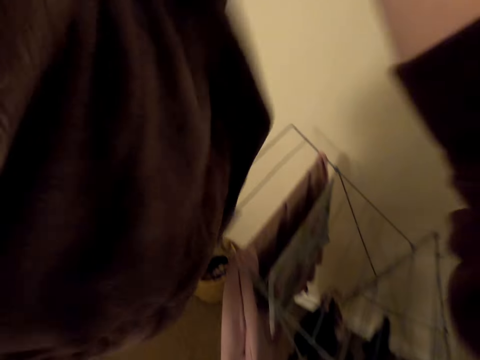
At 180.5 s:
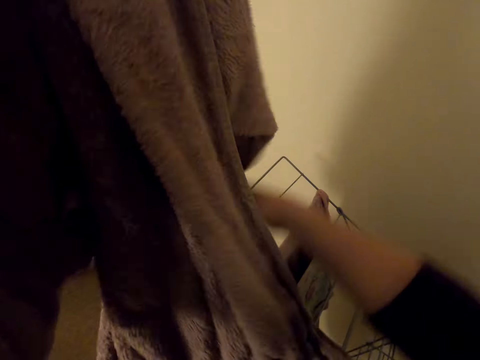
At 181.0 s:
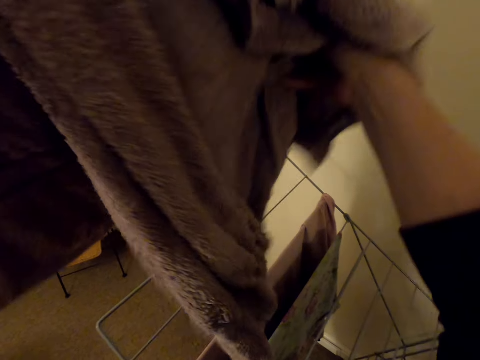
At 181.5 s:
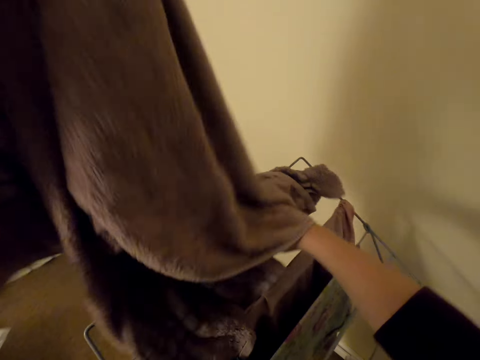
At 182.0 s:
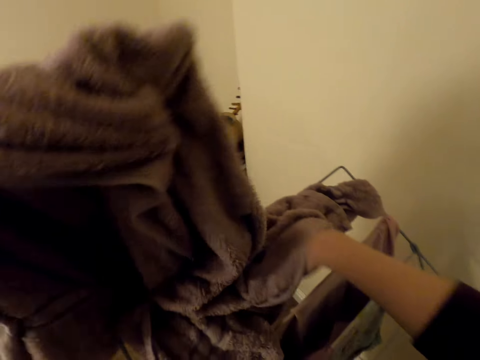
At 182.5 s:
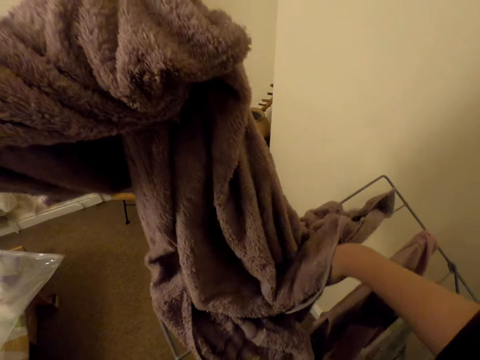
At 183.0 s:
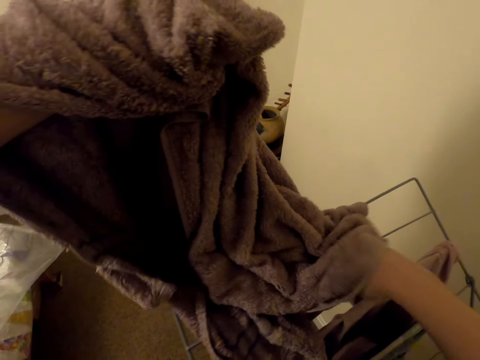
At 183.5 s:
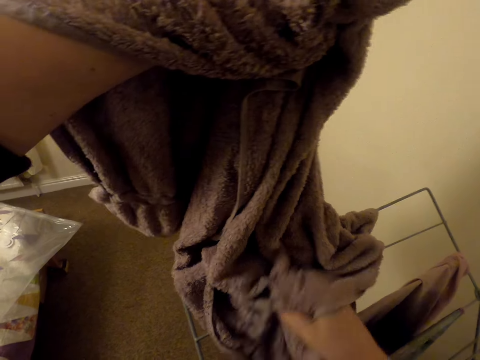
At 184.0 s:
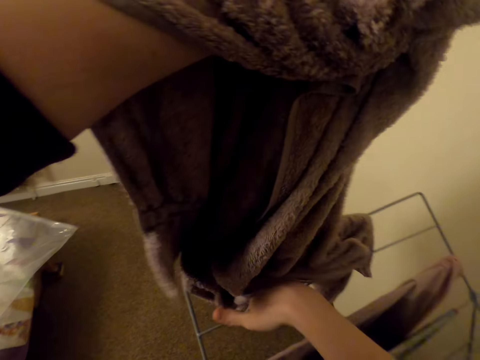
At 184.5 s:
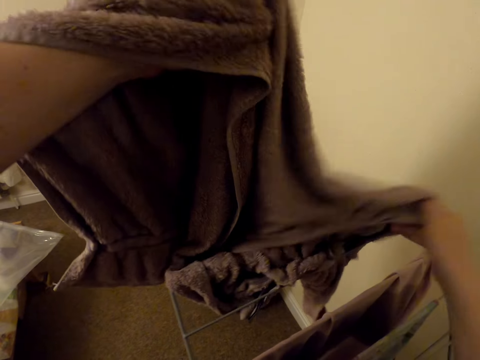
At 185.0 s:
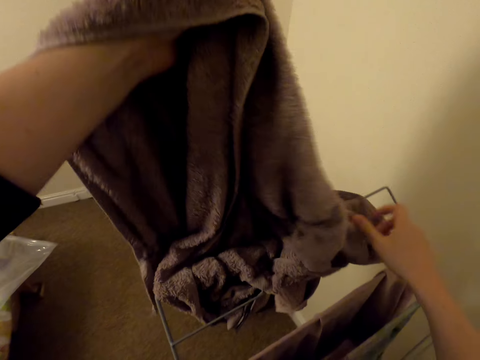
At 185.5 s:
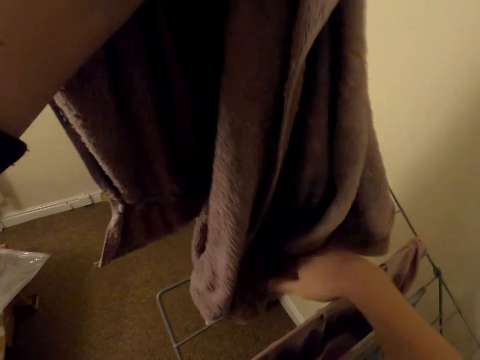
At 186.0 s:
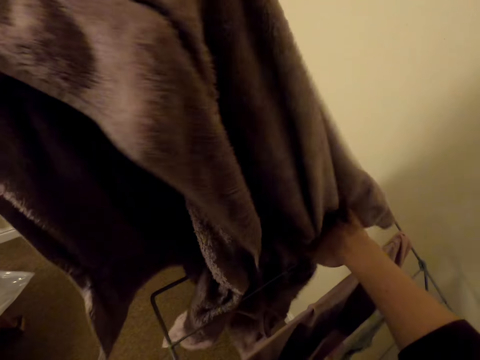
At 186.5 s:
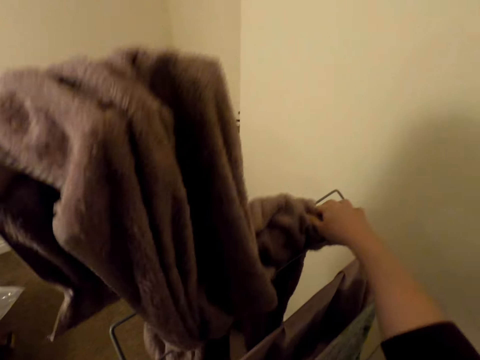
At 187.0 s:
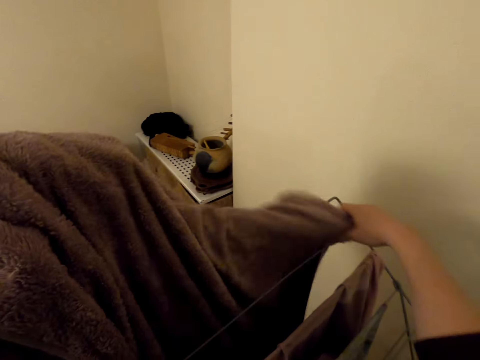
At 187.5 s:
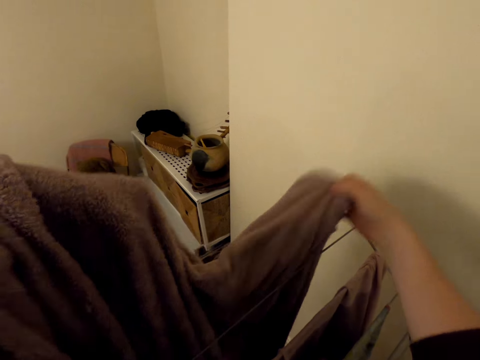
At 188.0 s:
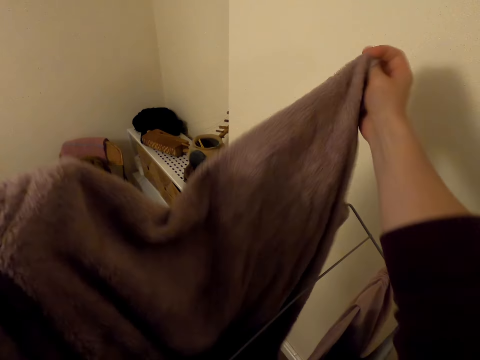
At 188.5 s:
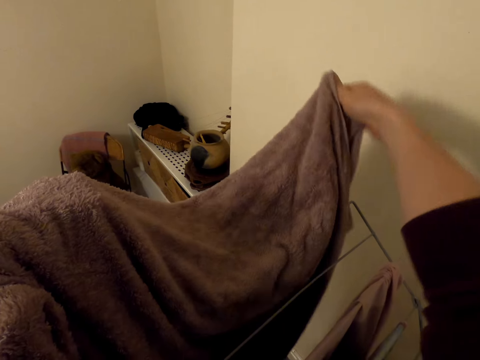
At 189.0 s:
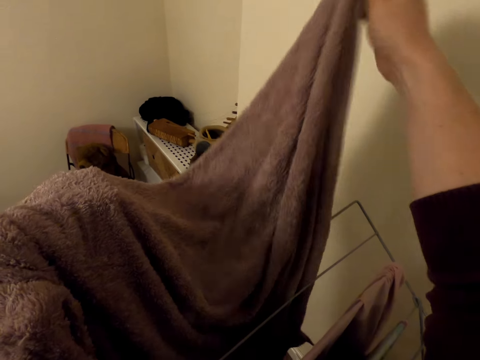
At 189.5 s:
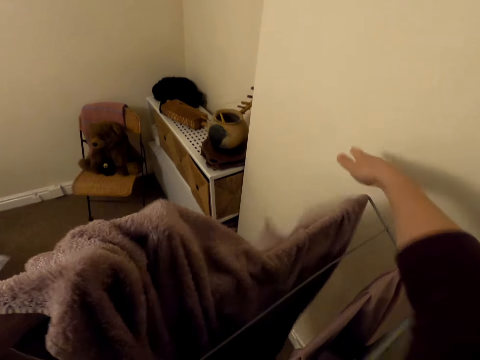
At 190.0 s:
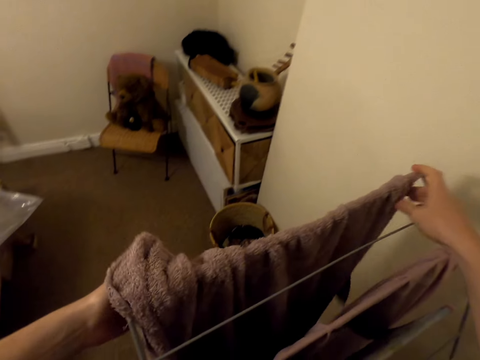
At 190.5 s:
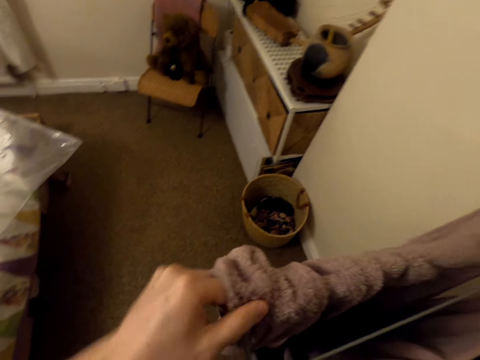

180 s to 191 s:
The camera wearer hangs the towel on the cloth rack.

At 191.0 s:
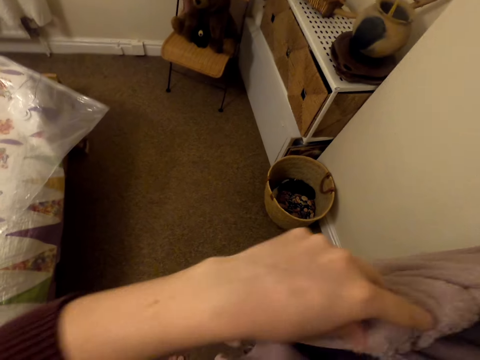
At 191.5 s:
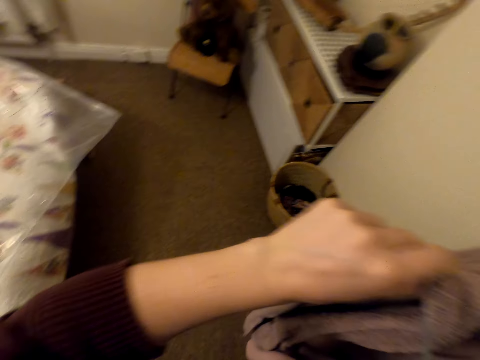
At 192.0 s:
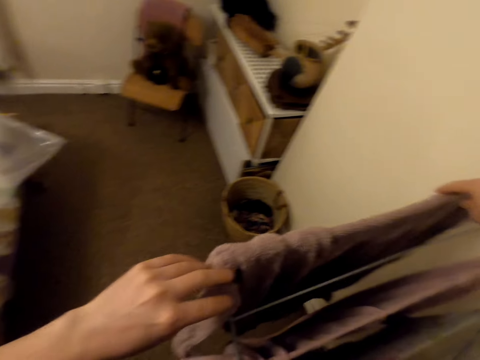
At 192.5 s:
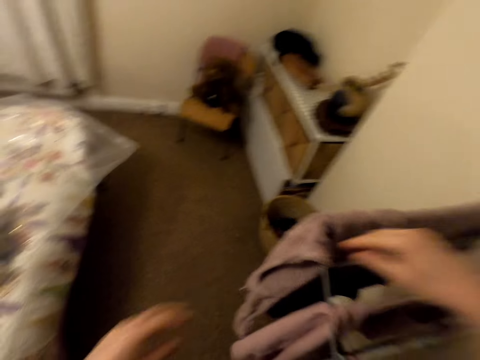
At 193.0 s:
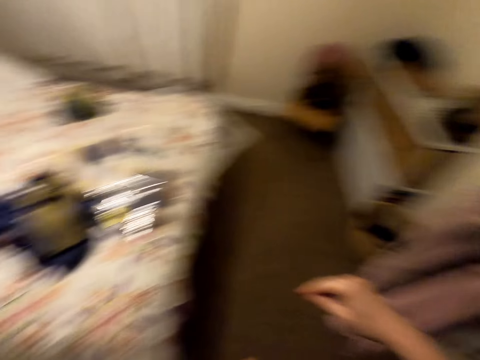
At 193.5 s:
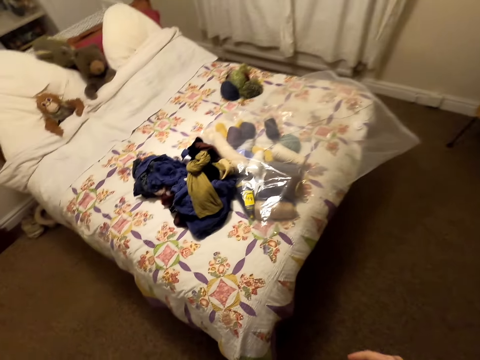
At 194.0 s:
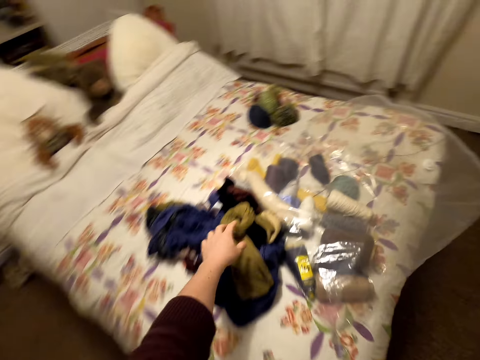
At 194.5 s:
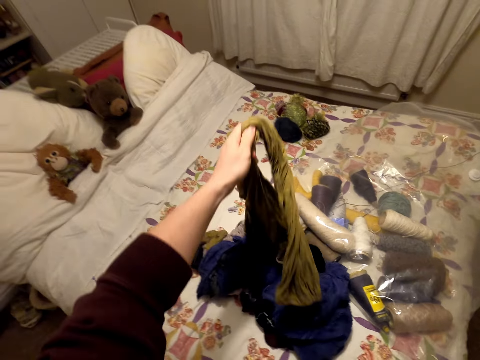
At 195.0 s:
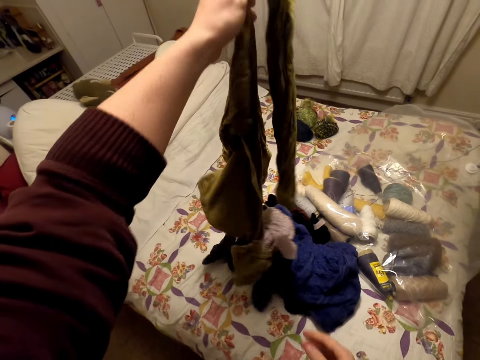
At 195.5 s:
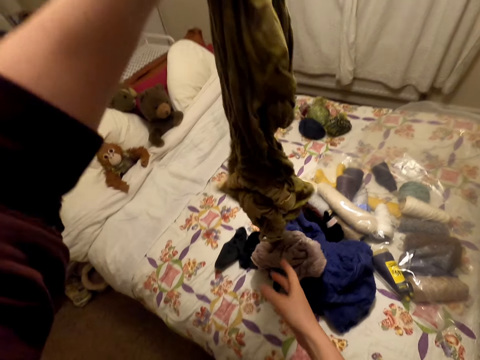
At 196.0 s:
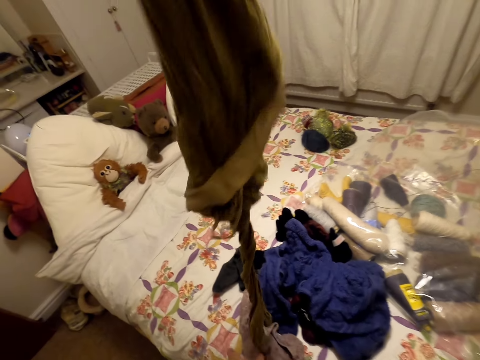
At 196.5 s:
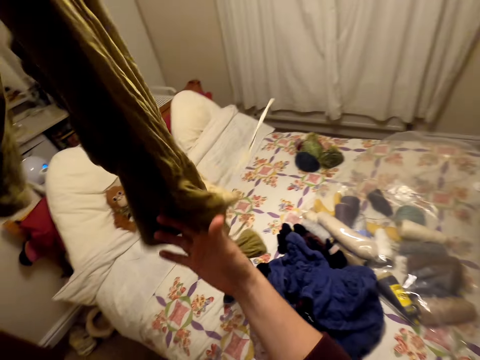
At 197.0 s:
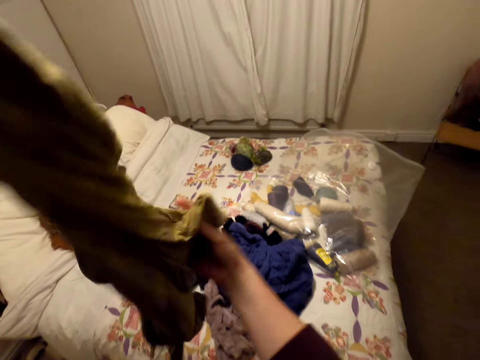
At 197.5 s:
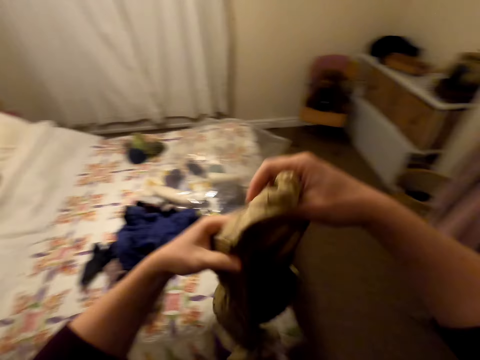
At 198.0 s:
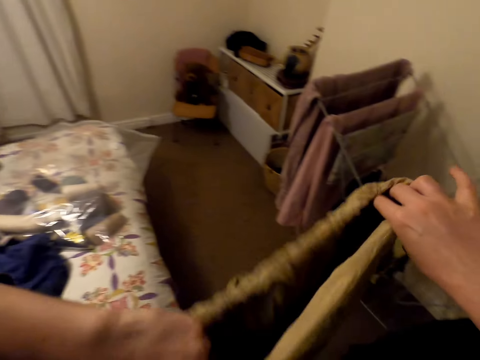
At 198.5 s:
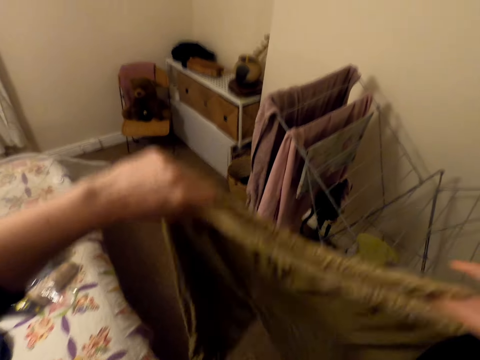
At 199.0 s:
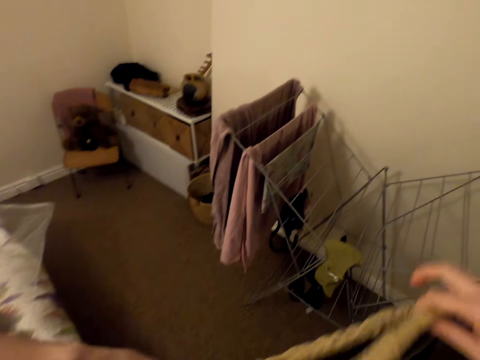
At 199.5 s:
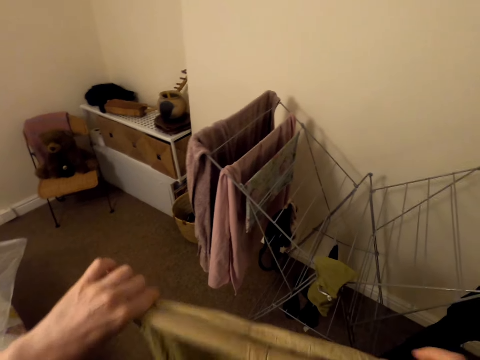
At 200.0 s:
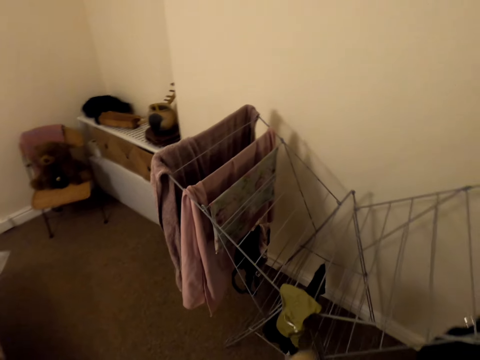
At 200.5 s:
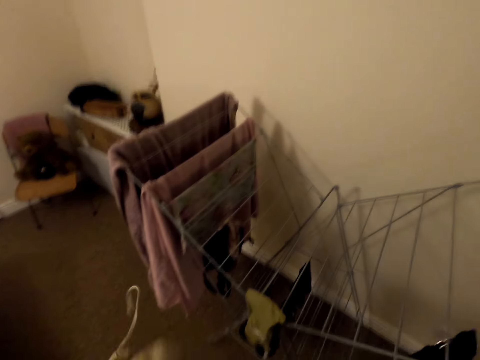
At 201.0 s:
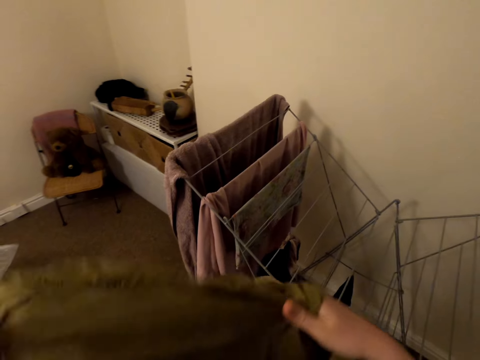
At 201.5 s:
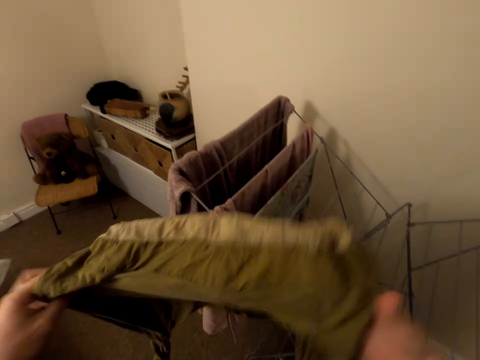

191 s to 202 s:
The camera wearer collects a trouser on the bed. They untangle the trouser.

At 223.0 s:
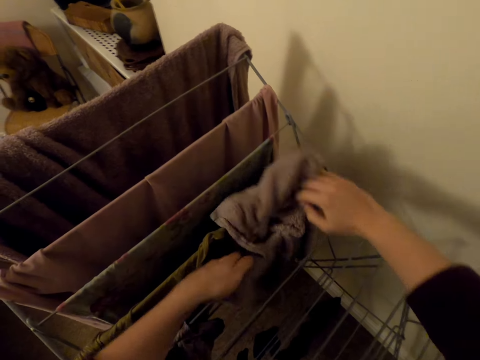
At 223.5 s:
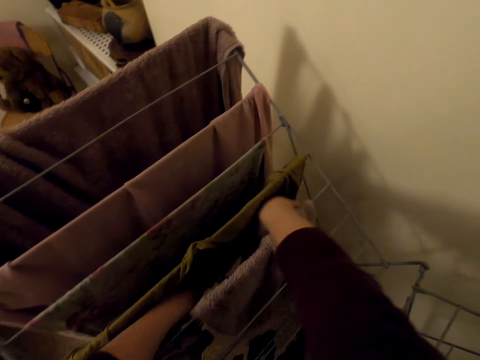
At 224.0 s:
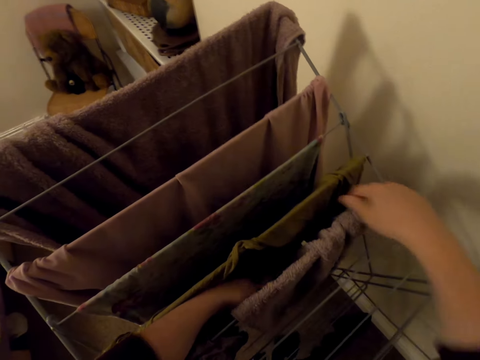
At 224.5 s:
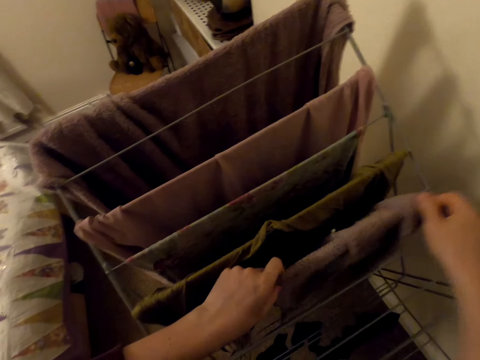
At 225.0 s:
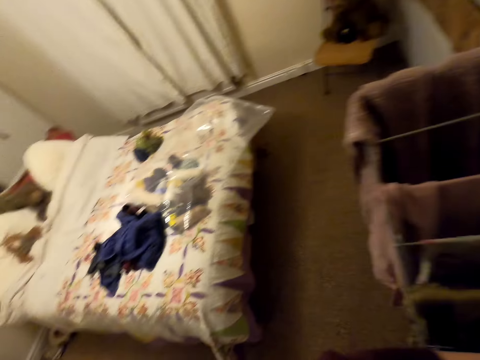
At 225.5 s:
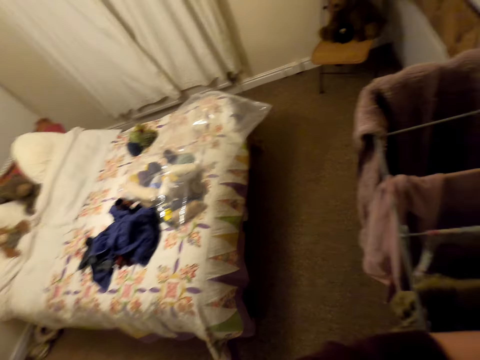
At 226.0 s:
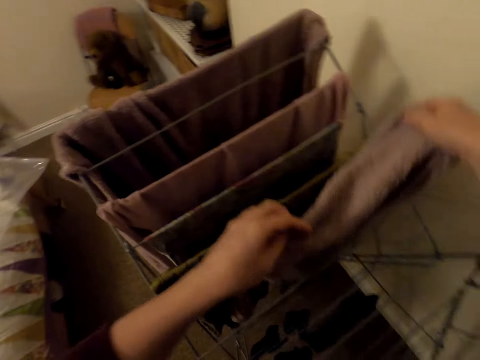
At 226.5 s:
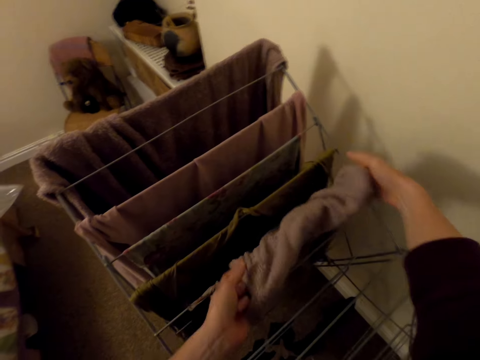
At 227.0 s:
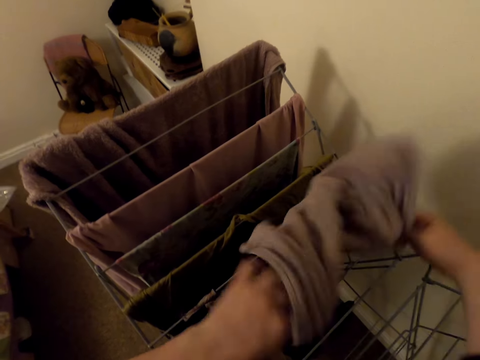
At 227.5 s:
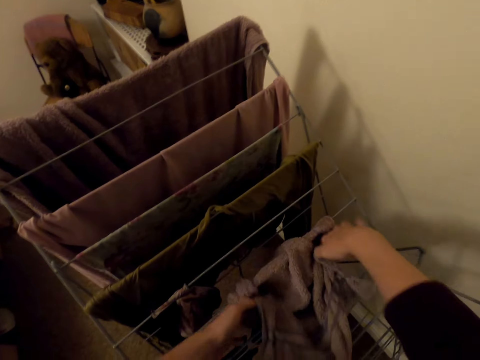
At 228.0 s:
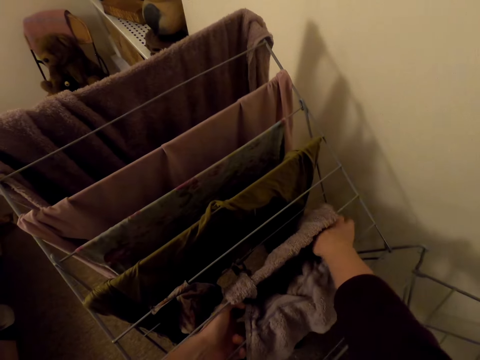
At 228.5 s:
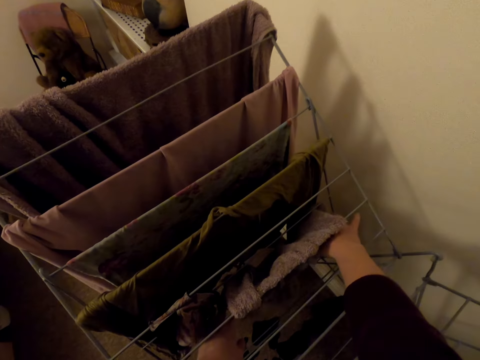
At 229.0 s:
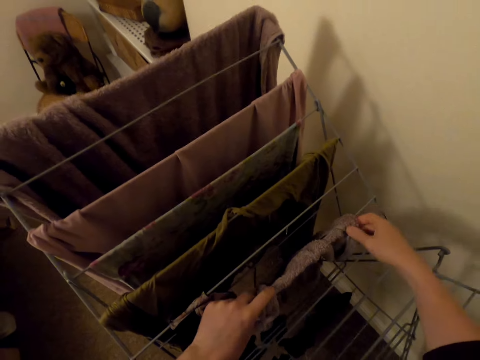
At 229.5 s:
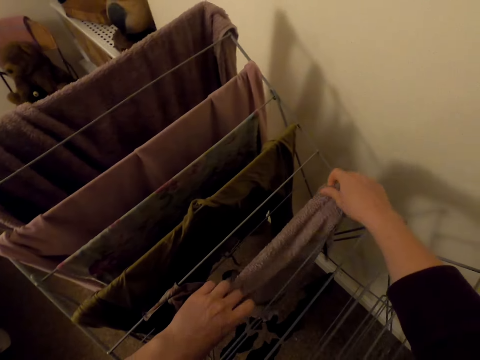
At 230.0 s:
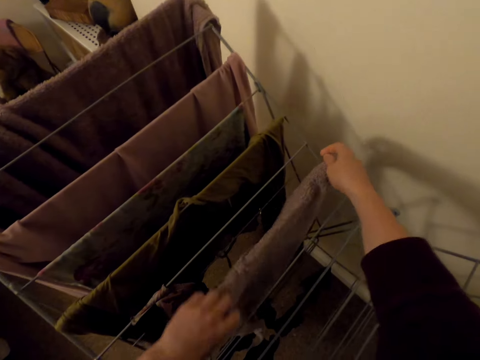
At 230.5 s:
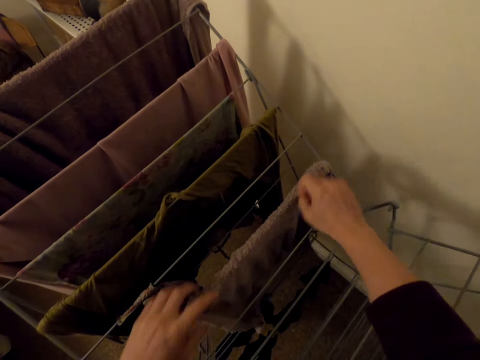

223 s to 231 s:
The camera wearer turns around. They hang the towel.
